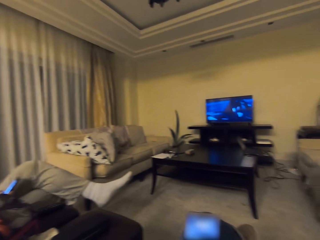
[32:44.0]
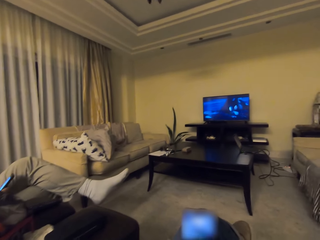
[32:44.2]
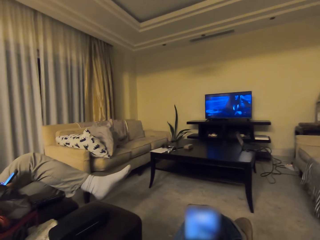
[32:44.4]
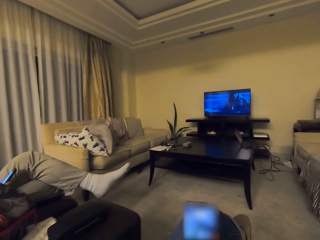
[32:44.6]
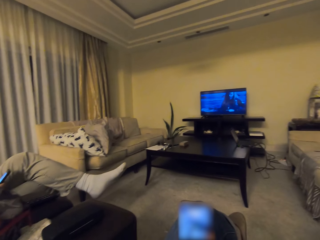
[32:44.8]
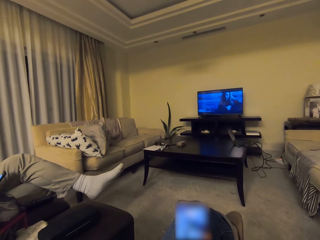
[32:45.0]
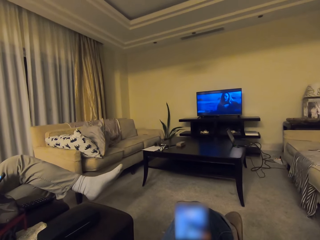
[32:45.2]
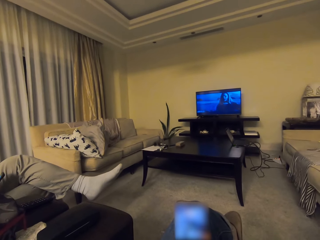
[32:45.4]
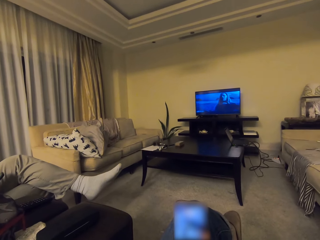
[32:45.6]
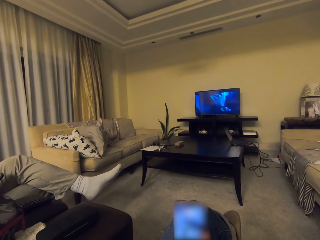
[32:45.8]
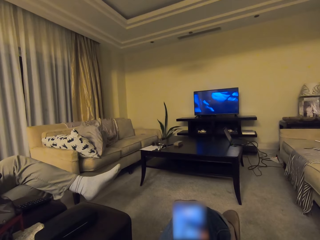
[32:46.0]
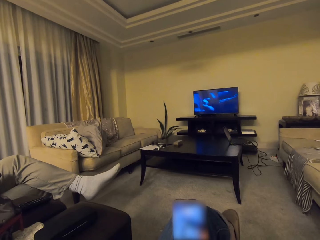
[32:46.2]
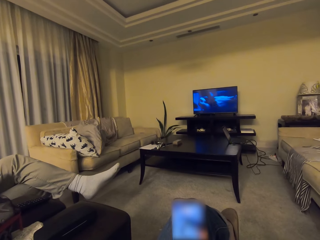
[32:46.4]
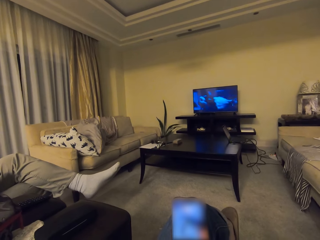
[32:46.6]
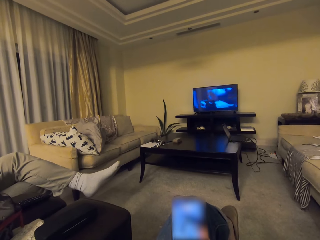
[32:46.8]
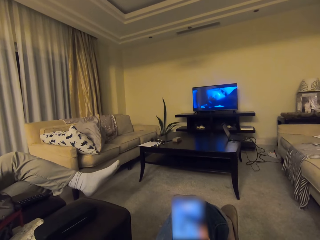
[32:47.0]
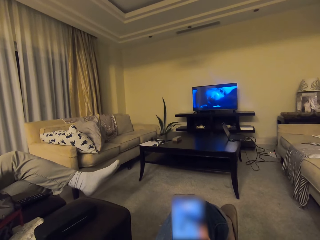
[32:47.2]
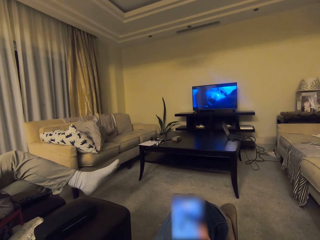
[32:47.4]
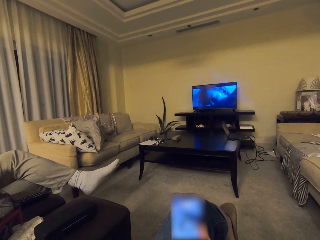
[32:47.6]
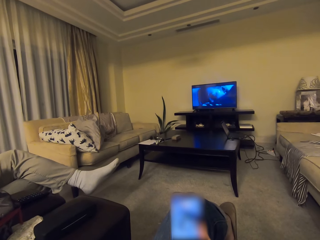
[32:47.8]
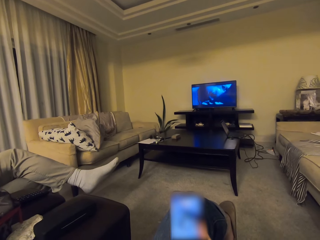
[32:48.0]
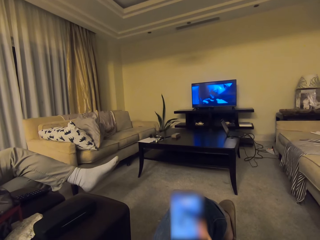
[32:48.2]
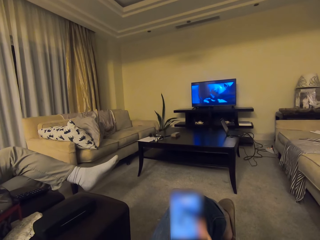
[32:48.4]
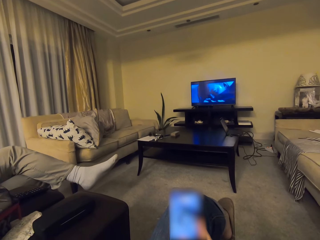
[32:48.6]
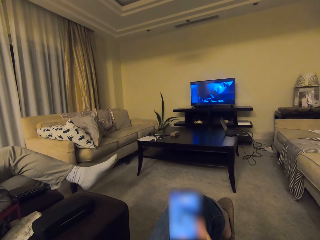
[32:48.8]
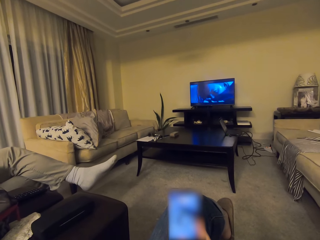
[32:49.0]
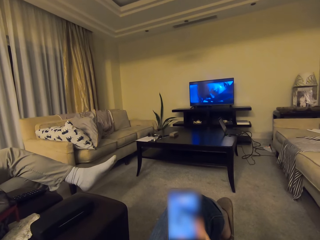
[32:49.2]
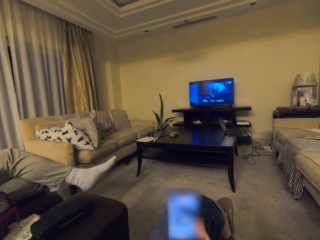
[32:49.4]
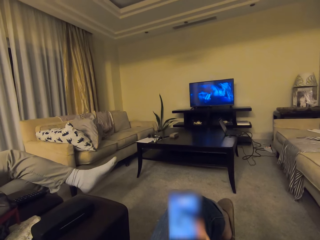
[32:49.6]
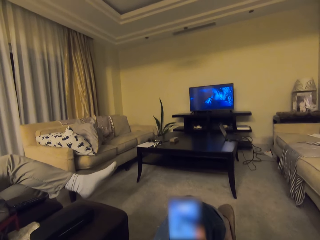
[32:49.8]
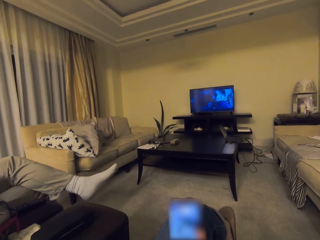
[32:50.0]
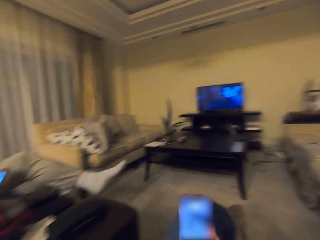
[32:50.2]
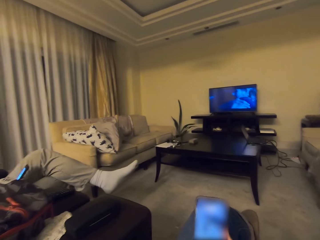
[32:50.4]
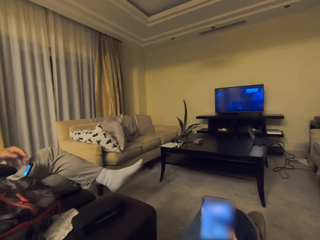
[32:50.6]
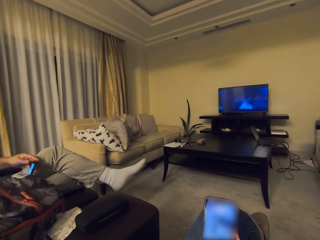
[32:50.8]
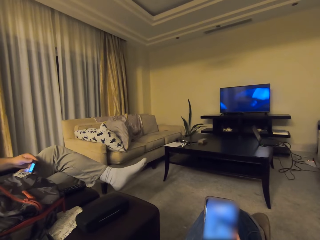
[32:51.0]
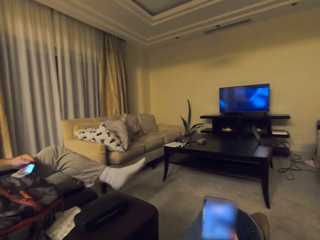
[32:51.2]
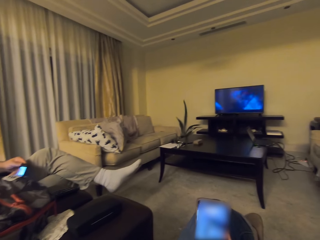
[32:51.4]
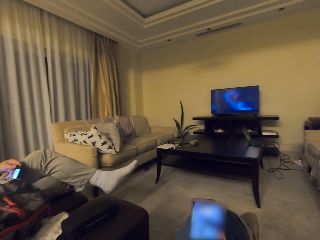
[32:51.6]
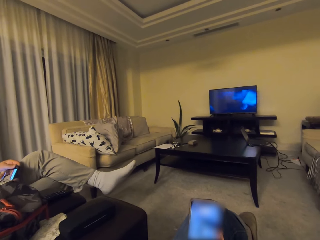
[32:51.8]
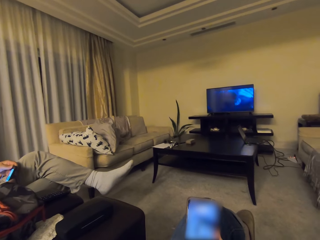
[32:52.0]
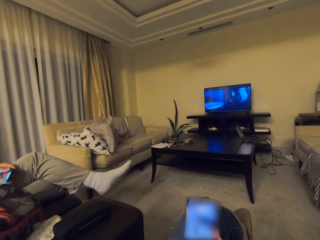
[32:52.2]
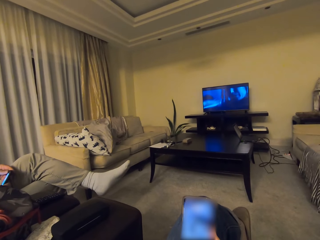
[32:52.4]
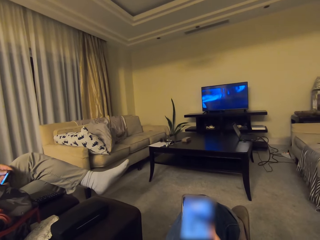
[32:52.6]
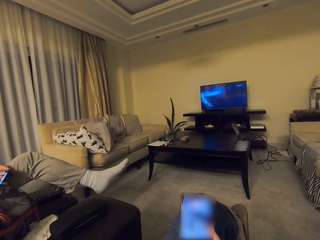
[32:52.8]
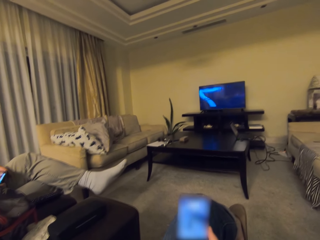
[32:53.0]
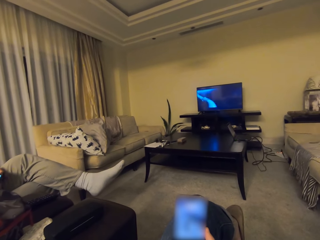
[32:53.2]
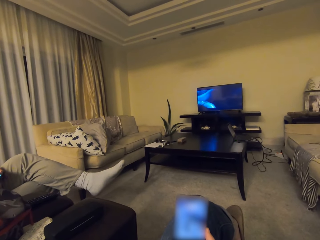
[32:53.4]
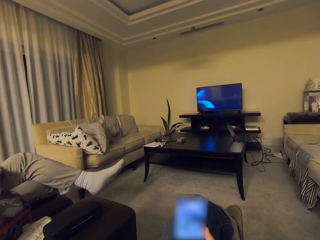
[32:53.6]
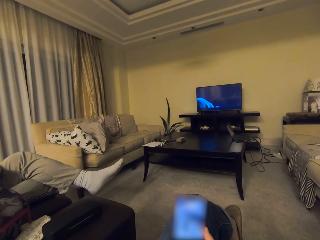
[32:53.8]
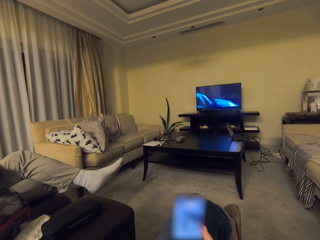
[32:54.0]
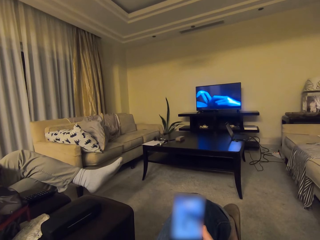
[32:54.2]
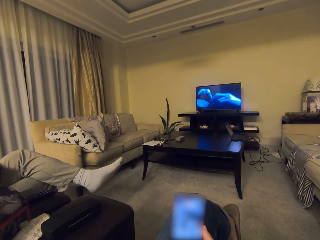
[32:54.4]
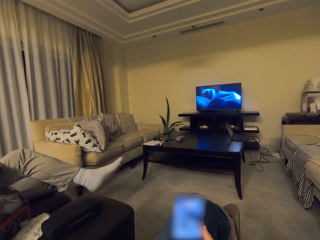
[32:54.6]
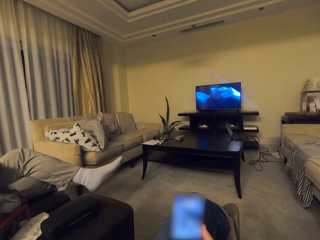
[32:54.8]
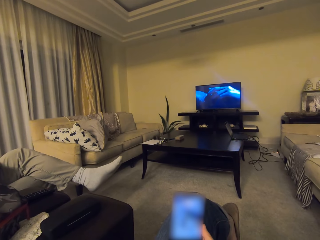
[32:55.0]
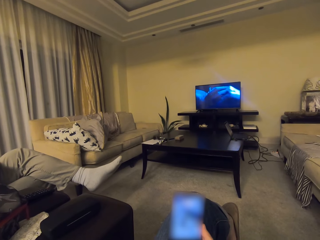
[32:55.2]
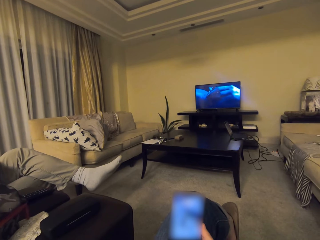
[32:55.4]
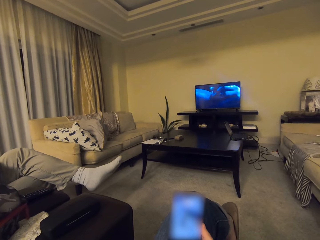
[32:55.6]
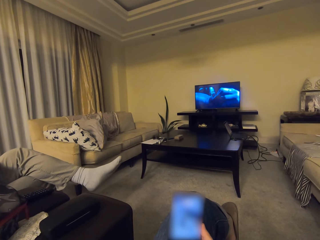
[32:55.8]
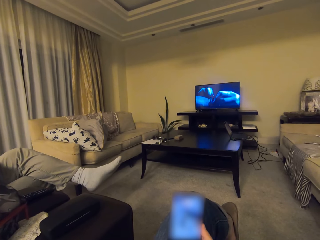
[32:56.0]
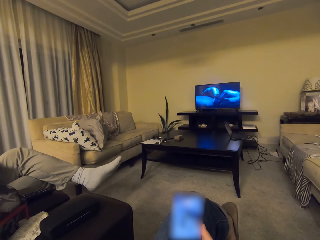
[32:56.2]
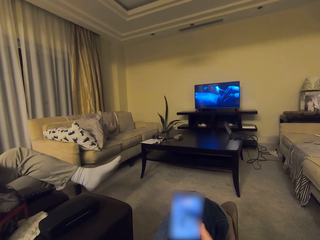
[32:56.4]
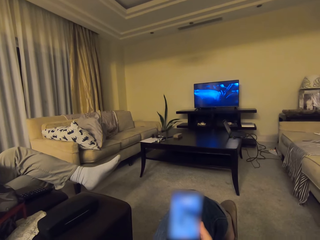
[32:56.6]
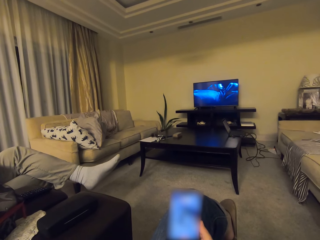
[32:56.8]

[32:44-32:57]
A man operates the phone.

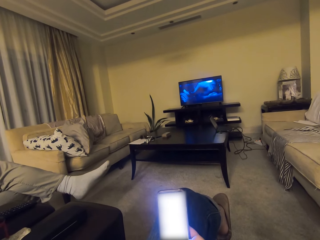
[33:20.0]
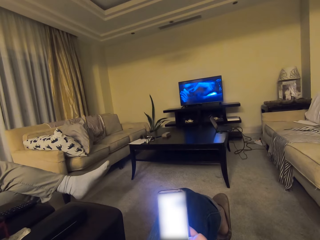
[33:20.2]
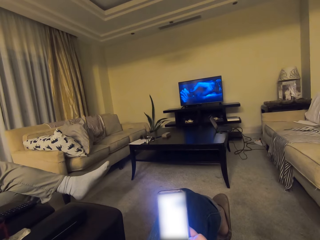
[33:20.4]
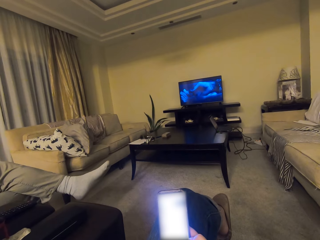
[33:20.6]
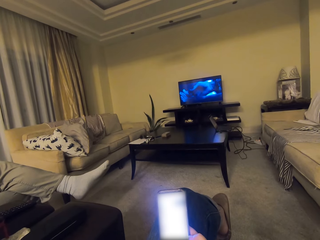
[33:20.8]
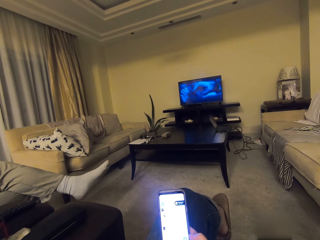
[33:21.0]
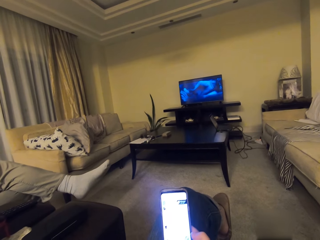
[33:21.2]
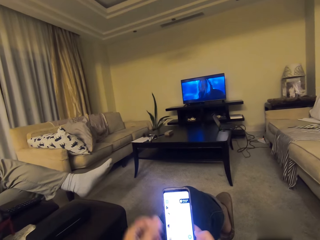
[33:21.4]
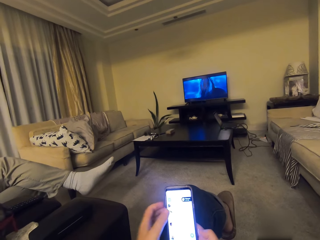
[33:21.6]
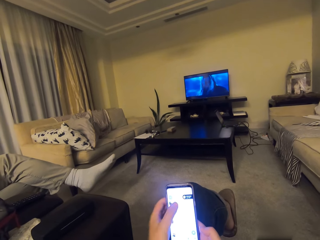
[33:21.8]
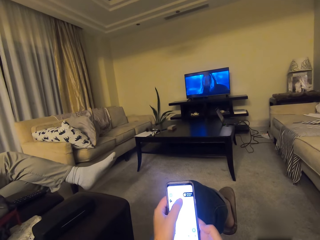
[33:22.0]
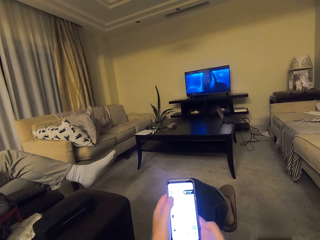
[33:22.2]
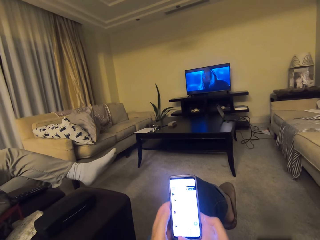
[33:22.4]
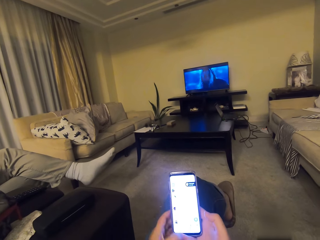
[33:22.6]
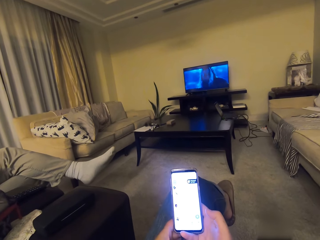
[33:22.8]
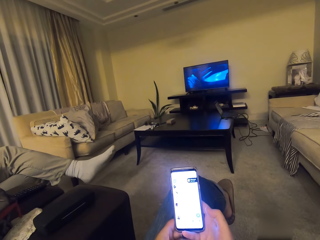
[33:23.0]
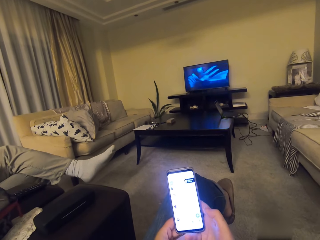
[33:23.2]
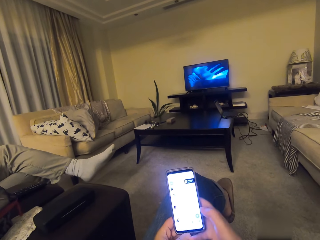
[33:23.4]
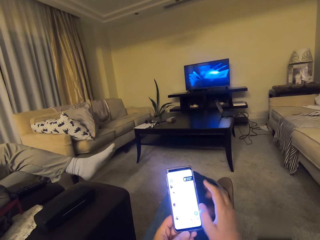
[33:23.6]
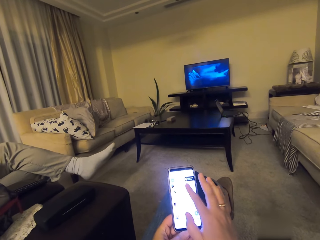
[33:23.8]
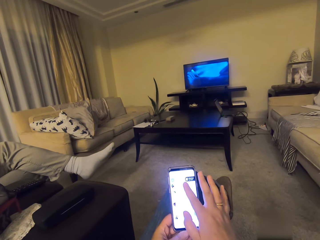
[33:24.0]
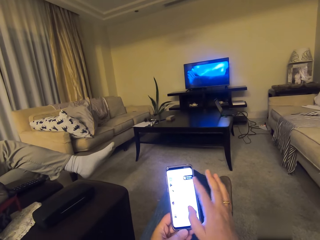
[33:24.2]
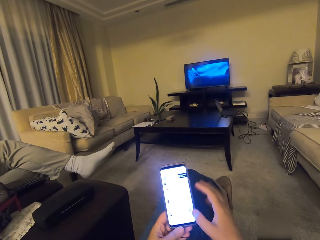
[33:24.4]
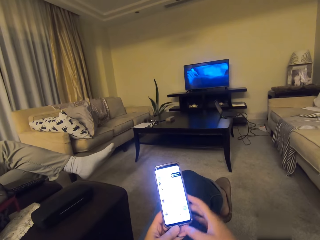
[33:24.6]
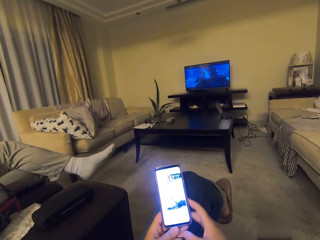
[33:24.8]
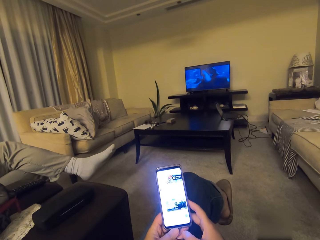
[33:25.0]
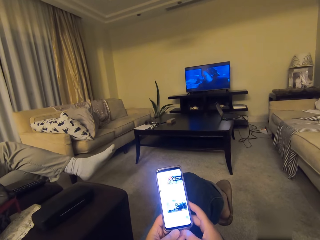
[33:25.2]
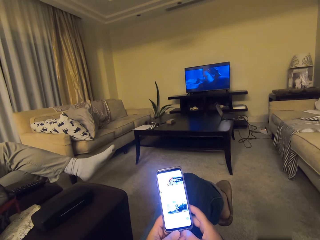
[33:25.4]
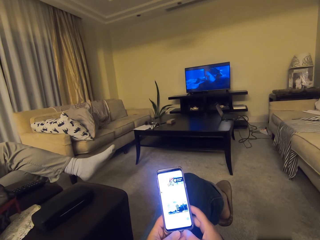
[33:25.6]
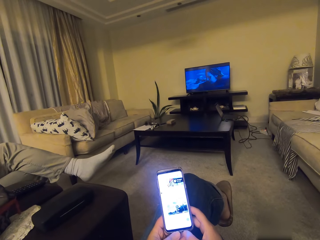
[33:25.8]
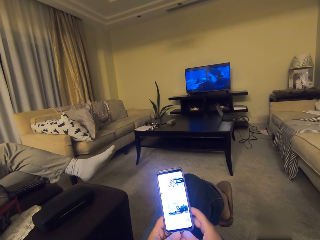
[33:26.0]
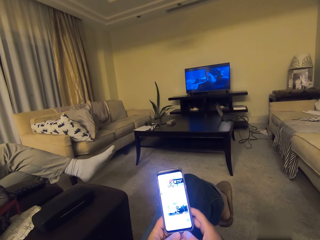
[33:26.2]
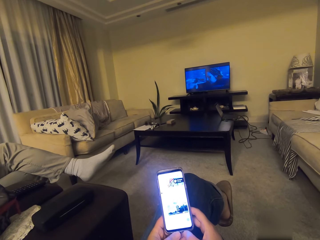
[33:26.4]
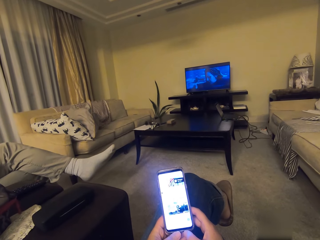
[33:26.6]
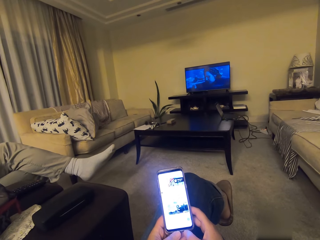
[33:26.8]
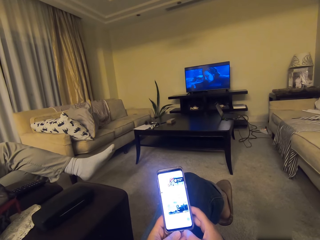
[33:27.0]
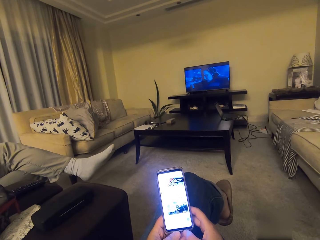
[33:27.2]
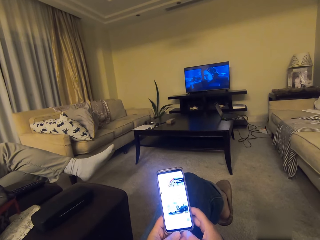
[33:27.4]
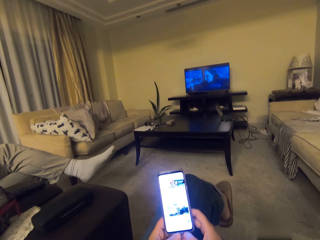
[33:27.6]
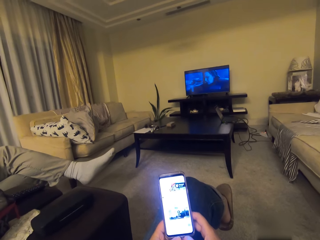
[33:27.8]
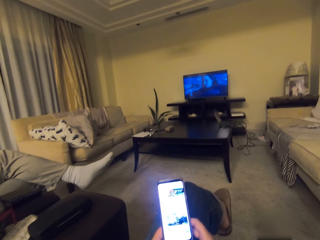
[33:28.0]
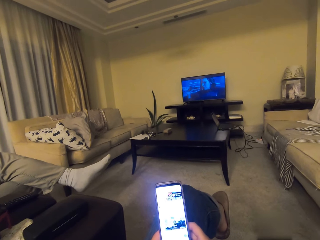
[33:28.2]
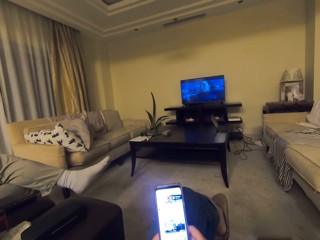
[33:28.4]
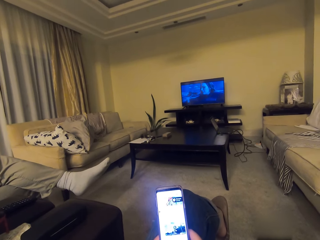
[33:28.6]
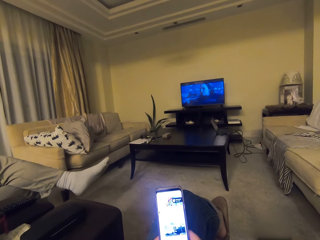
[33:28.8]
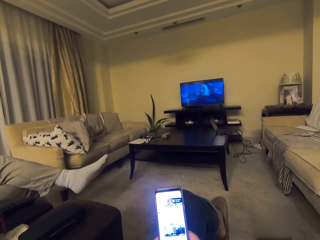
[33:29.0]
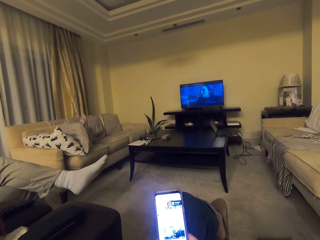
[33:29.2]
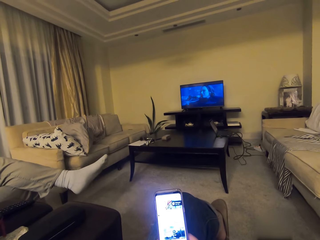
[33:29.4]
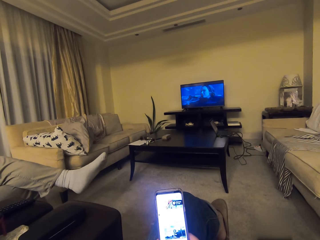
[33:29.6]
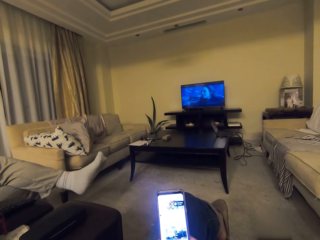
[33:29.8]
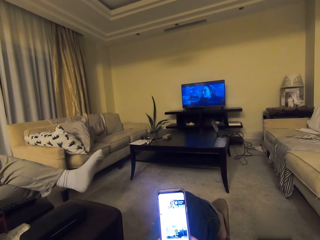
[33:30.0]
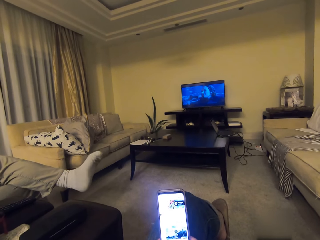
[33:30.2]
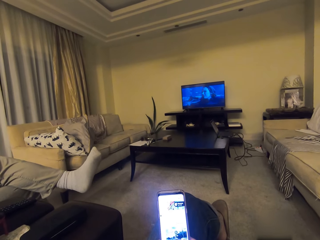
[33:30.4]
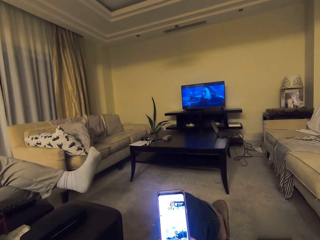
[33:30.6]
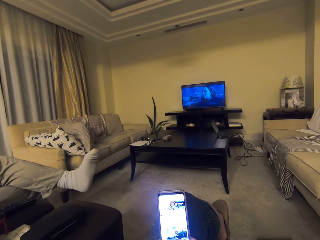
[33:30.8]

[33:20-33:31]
The camera wearer operates the phone. They tap the phone with the other finger. They operate the phone. They talk over the phone.
